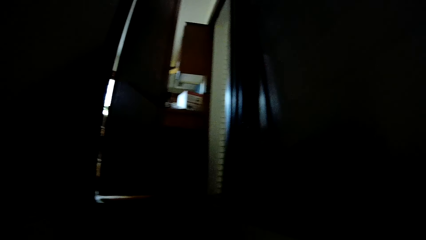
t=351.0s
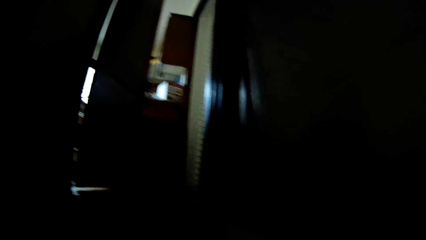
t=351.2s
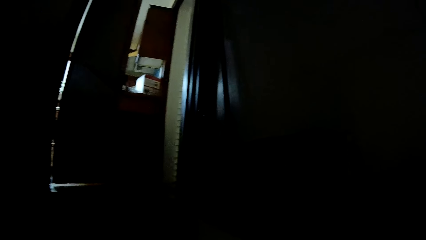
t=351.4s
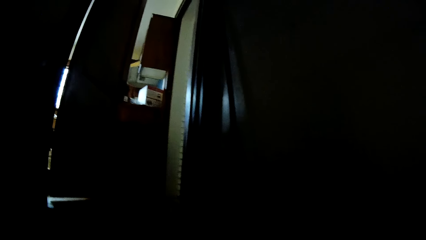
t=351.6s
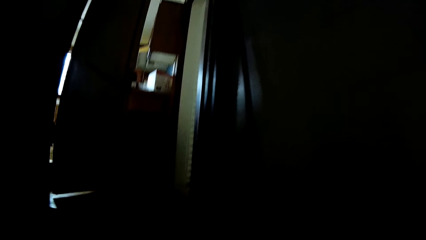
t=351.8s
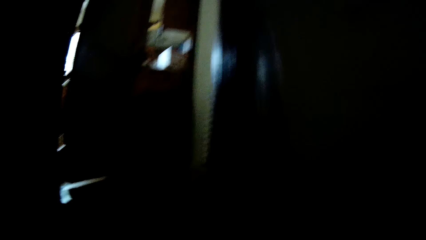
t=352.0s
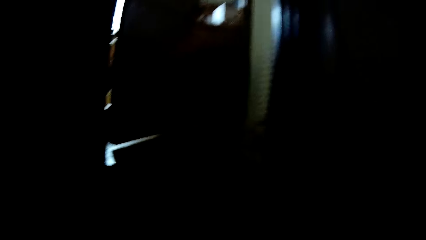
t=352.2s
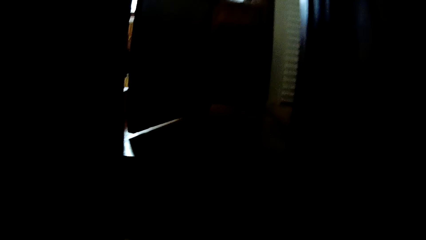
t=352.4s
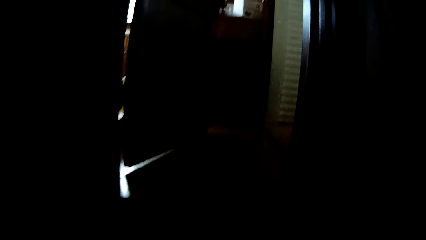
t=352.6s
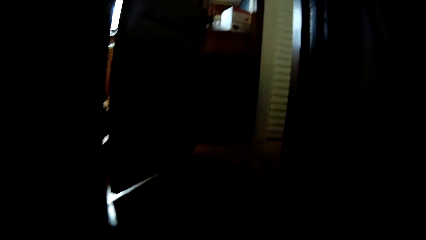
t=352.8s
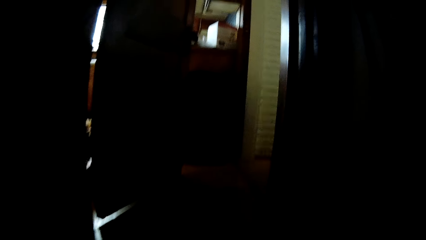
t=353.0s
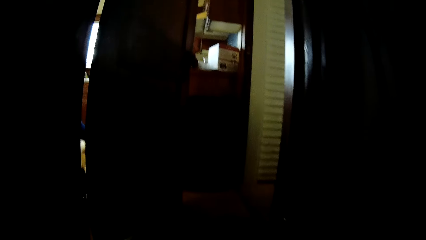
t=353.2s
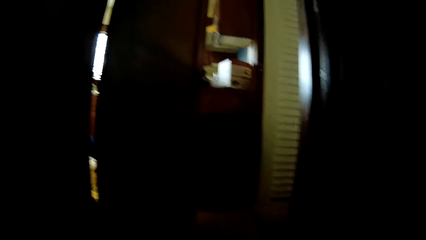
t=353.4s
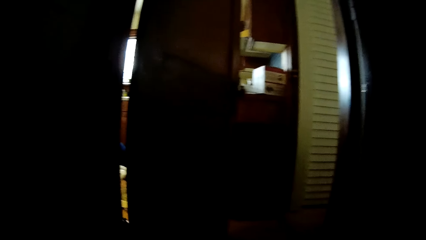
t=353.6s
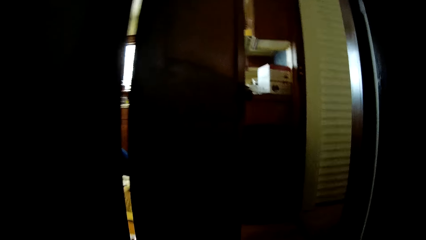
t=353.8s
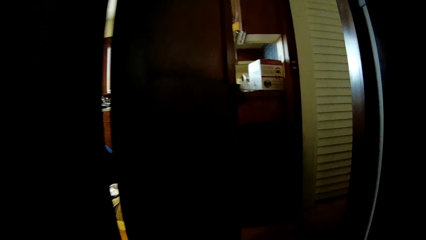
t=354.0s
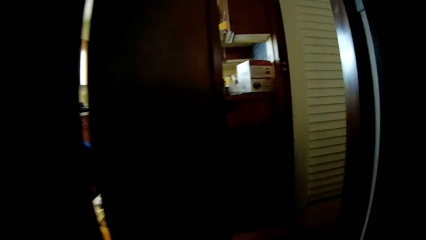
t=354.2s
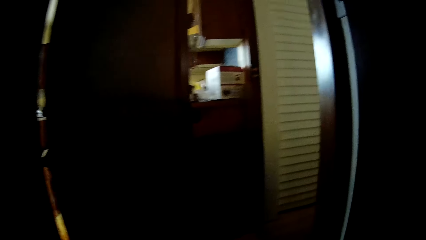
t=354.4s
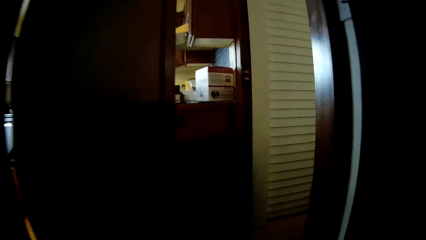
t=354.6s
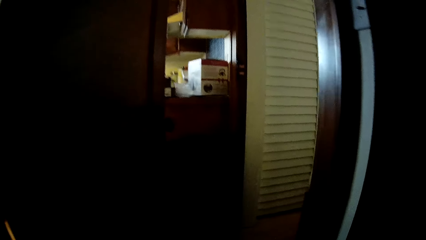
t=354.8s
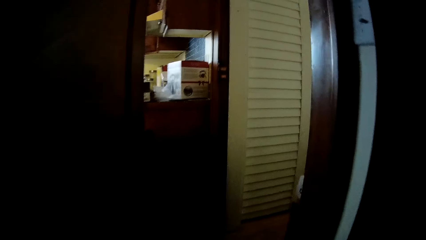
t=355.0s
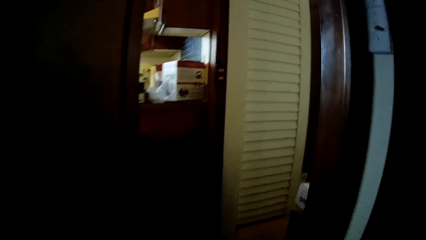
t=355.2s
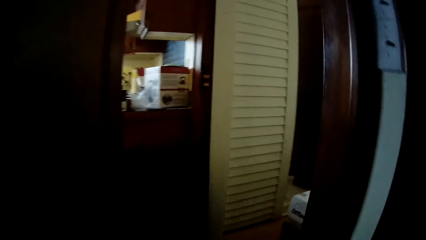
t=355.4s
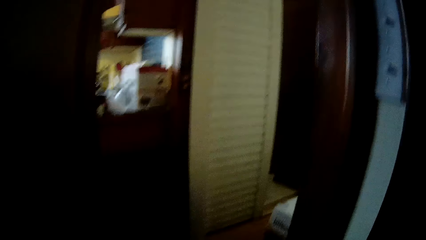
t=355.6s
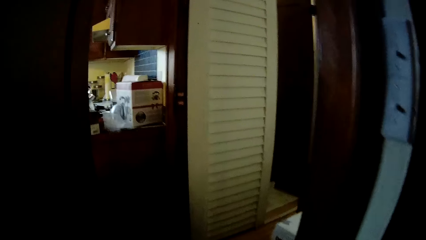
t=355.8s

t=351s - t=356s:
The camera wearer walks on the floor.

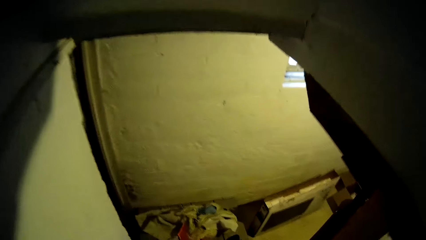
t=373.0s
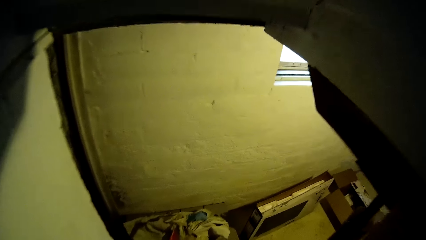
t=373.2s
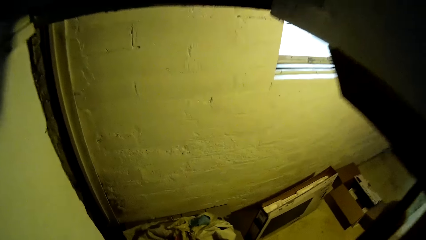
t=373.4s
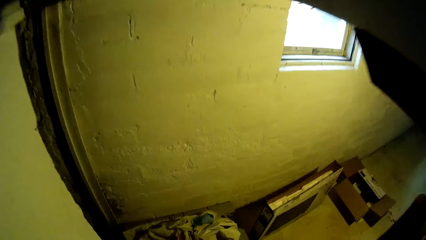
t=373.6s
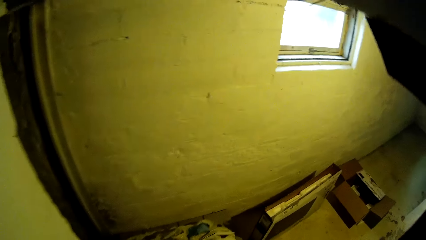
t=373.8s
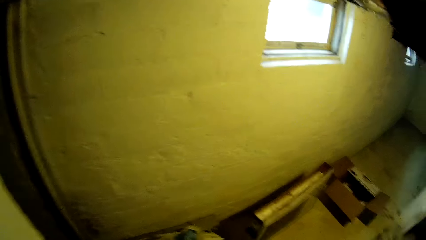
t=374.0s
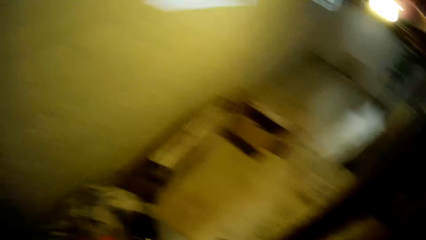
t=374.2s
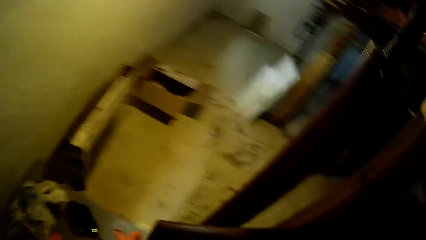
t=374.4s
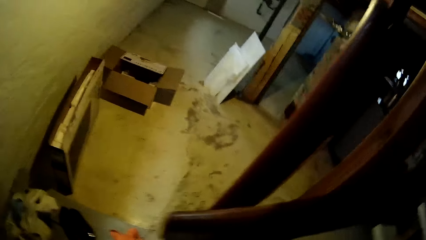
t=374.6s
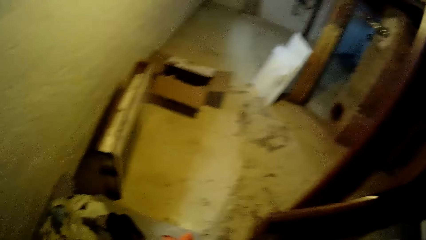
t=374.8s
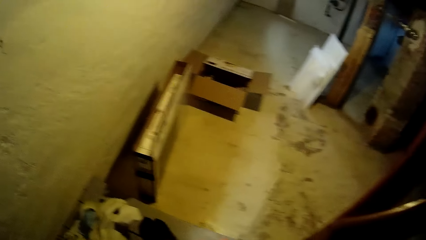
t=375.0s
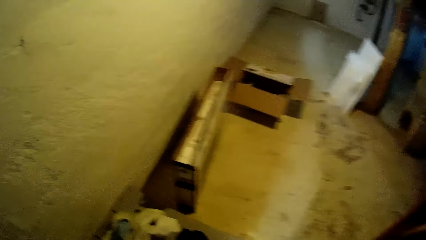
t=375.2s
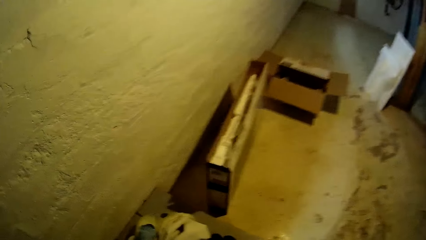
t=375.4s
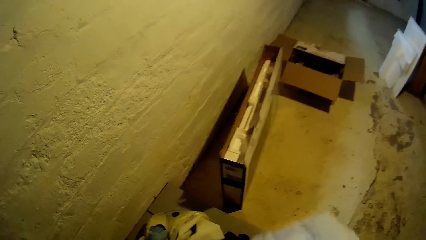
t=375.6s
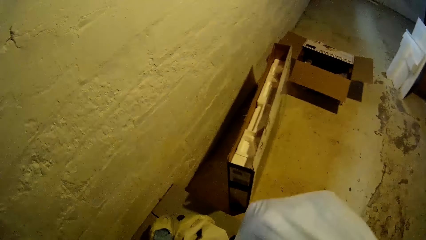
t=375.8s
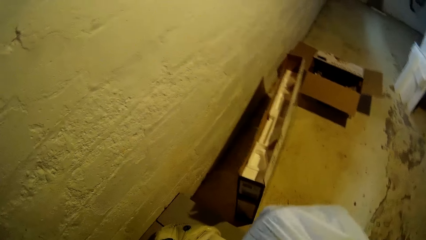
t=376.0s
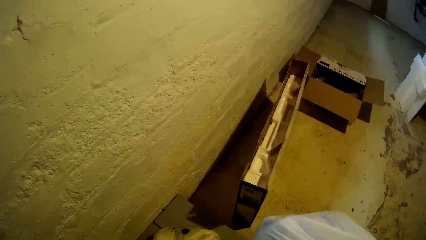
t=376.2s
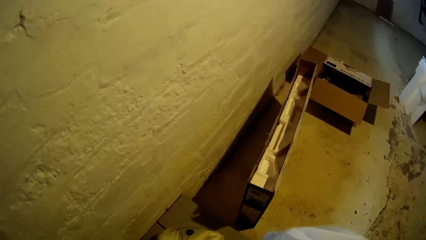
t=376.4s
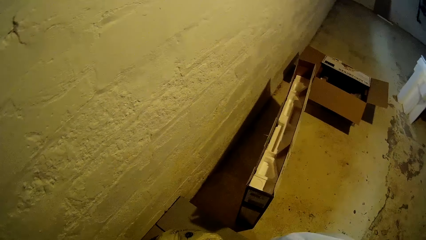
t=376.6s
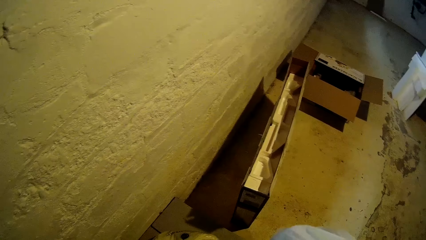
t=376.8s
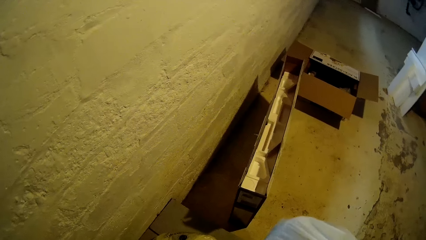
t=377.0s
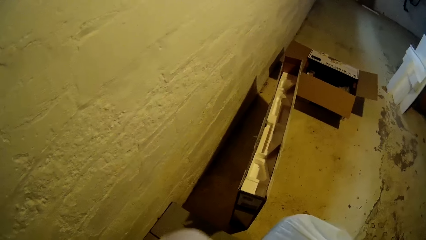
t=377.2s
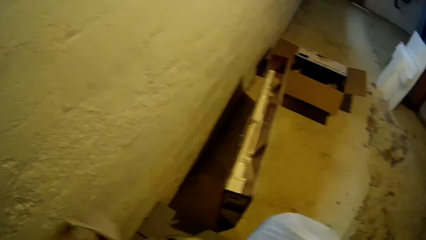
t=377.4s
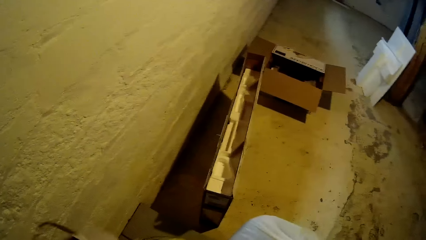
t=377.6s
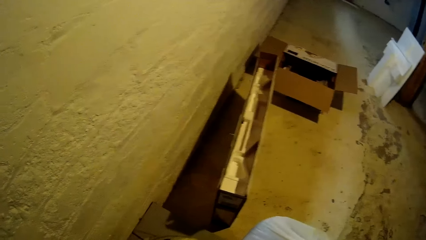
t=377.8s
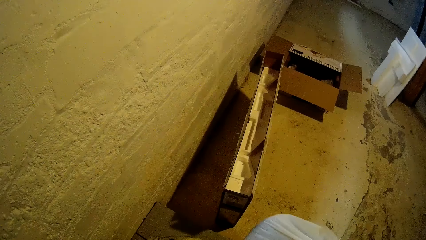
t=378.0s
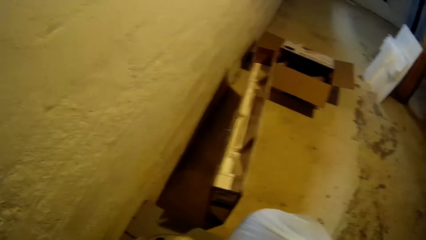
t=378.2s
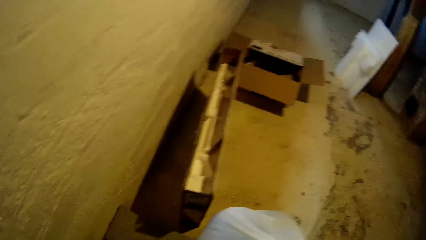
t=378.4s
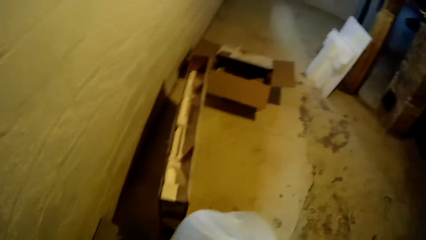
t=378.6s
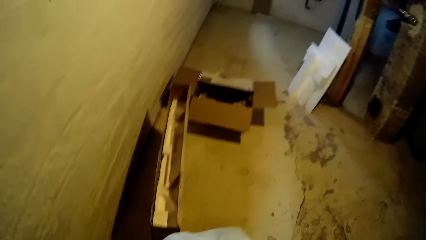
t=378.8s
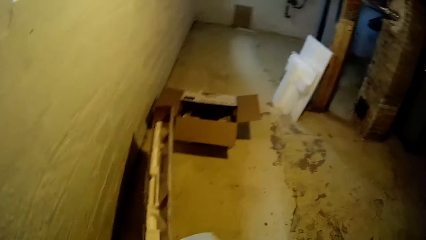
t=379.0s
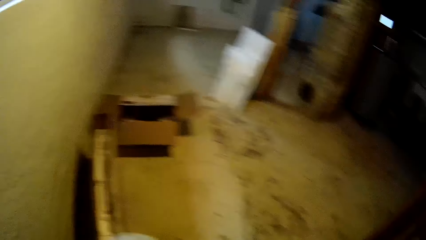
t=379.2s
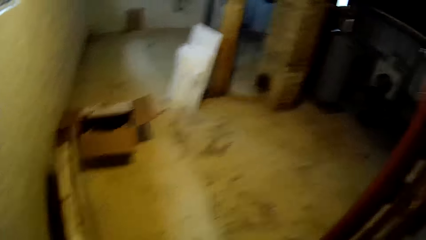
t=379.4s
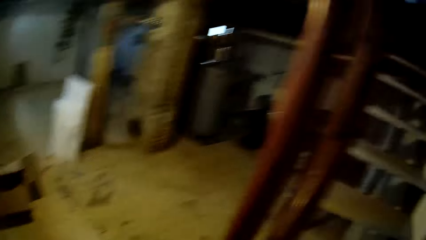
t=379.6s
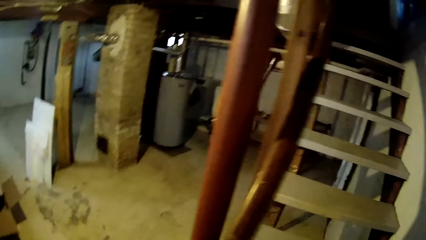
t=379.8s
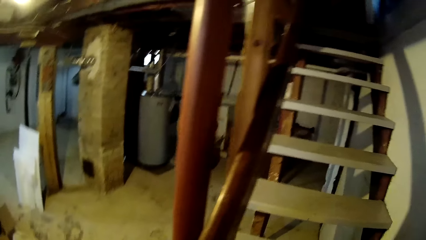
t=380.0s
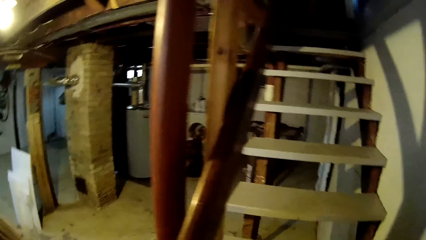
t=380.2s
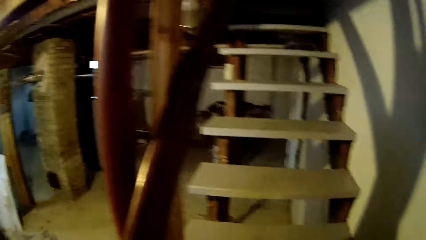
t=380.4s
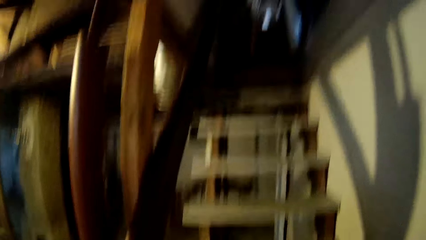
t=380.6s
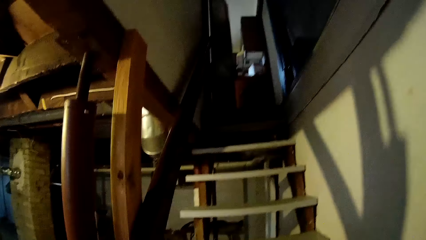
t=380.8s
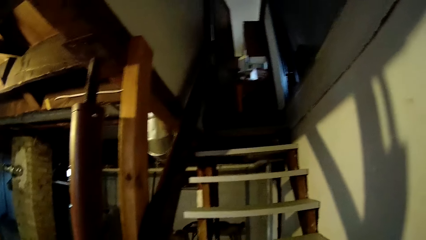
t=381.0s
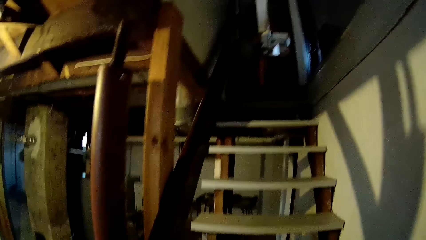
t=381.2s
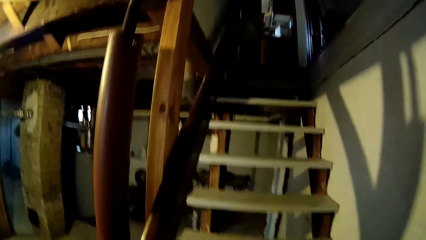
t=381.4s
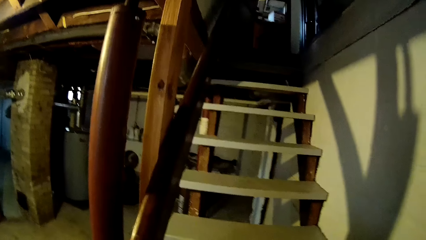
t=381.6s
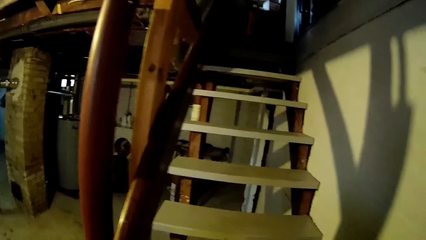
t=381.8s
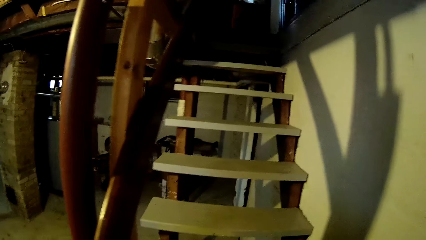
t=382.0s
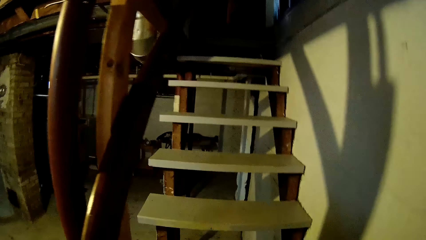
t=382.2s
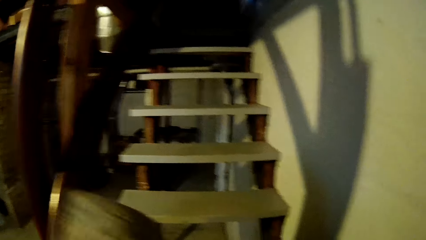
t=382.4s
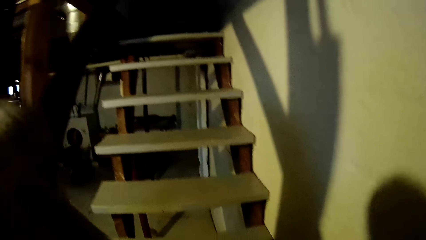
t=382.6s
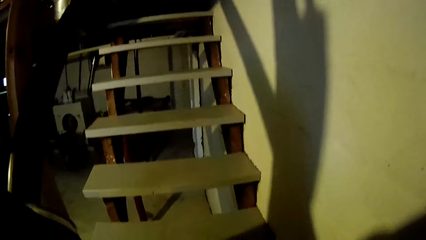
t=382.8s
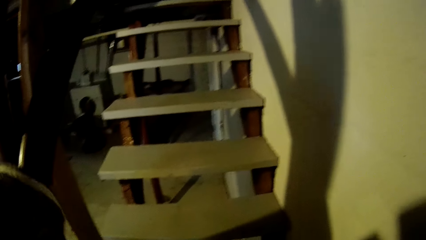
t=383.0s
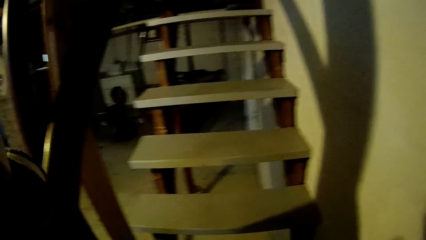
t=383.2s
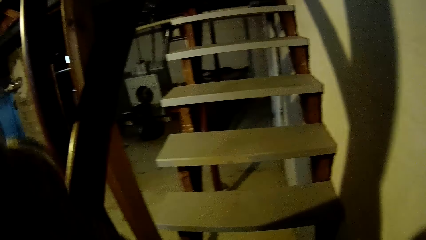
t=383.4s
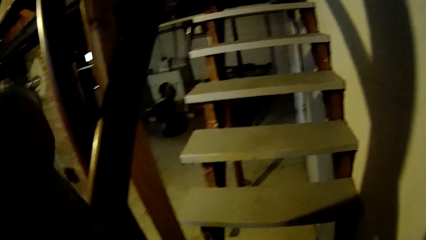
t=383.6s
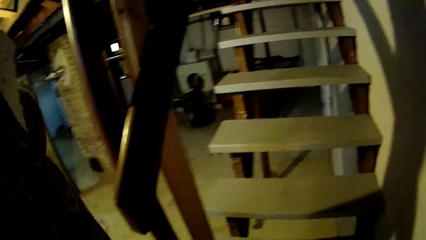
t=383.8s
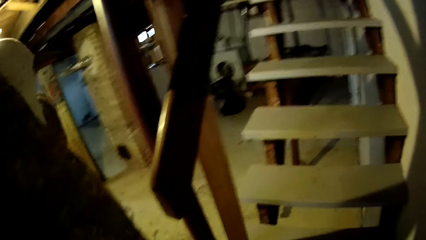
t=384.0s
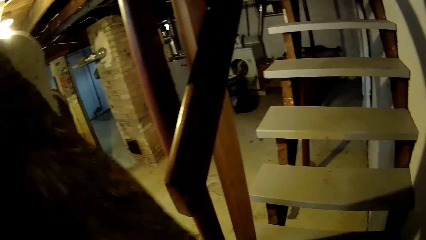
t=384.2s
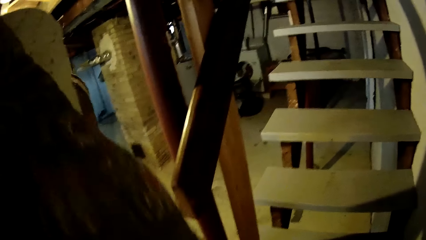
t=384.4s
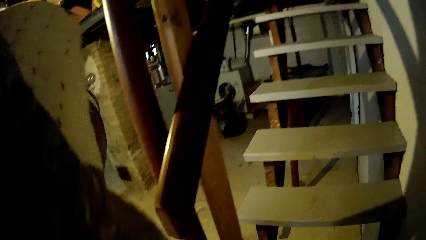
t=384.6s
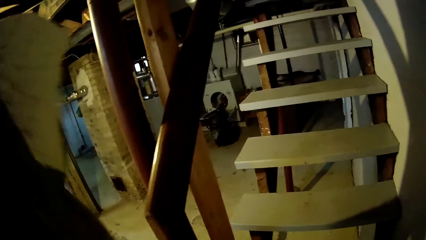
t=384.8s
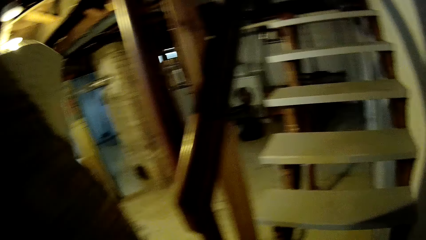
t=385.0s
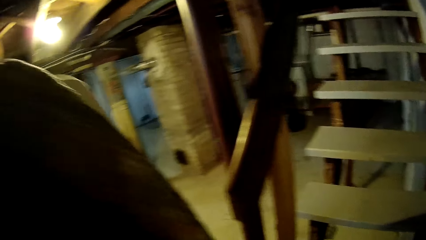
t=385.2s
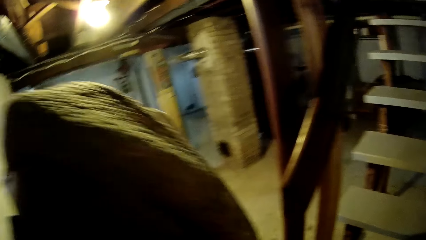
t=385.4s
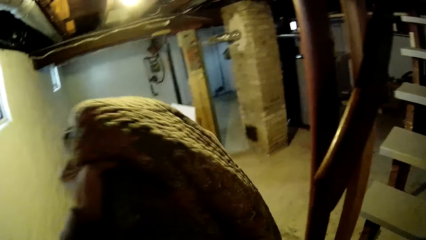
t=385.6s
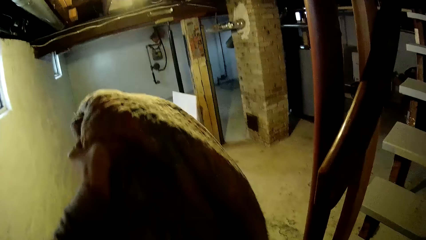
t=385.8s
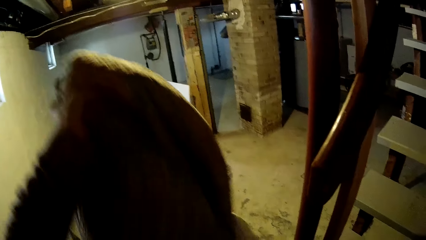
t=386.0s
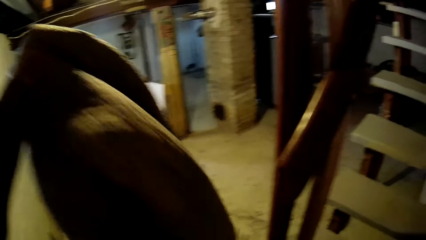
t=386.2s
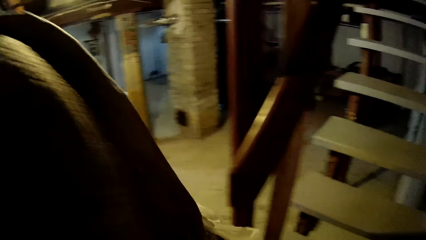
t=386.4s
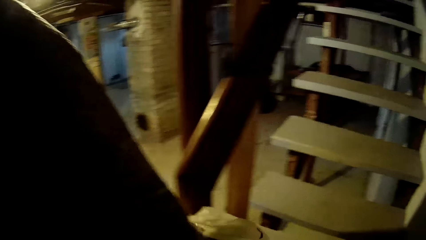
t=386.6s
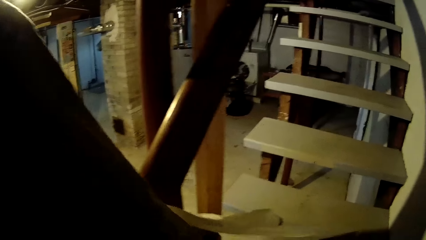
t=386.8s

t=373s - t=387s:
The camera wearer walks into a basement. They put the pieces of clothes on the floor. They hold a piece of cloth with his hands. They grab a blanket with her right hand. They raise the blanket with her left hand.
